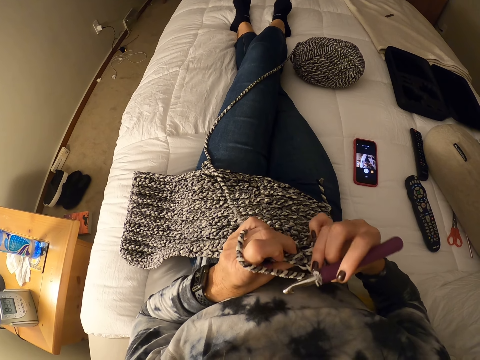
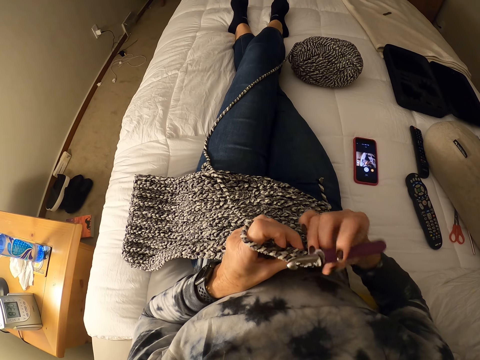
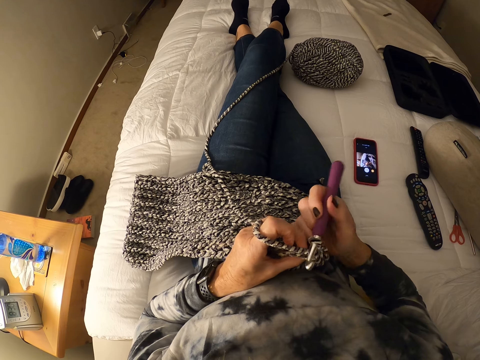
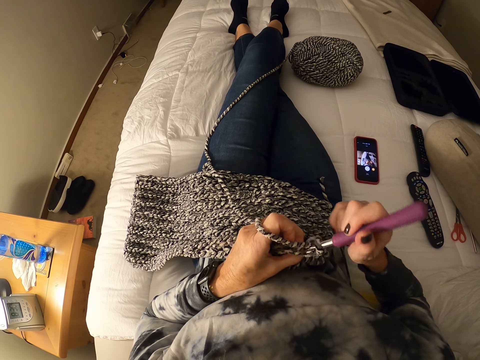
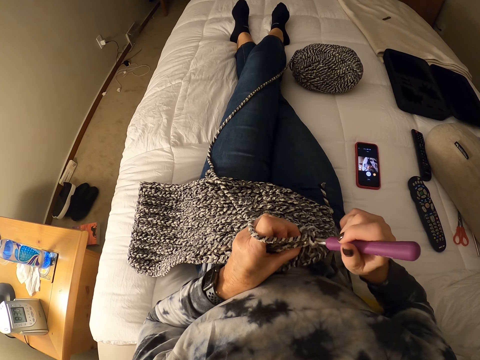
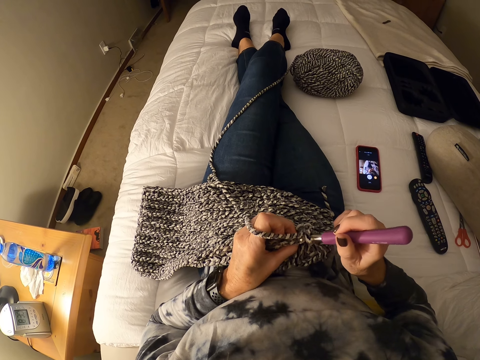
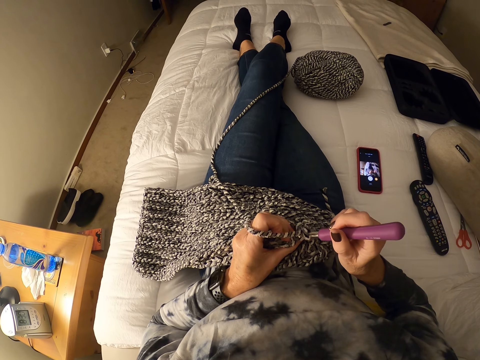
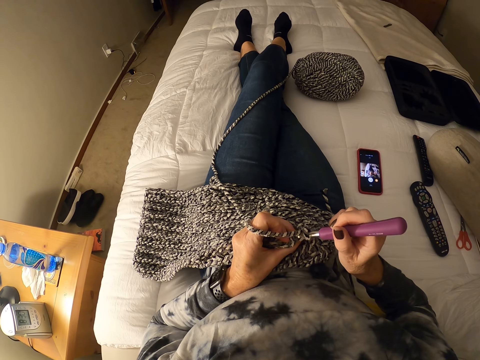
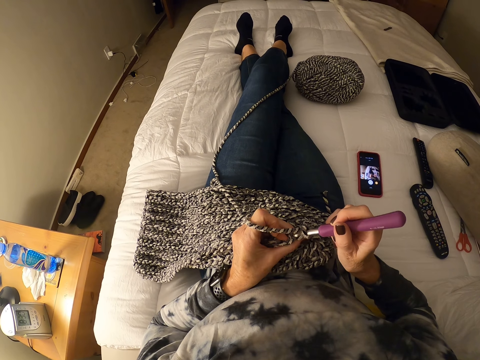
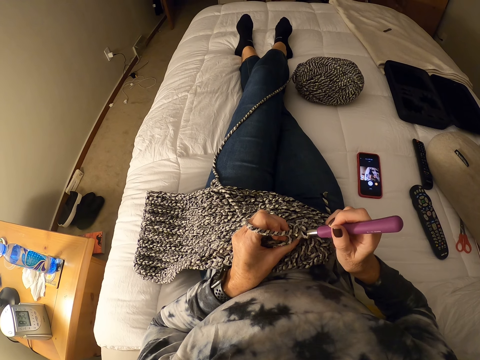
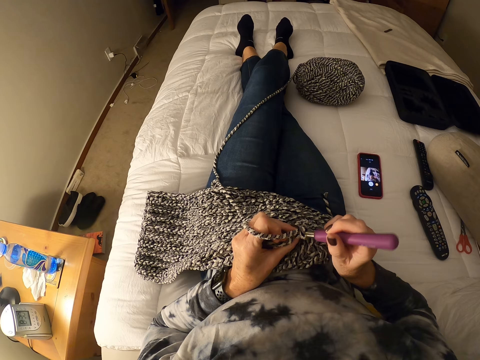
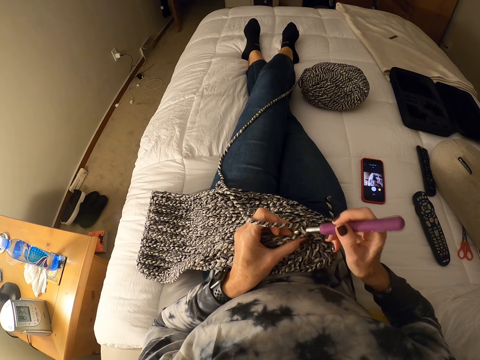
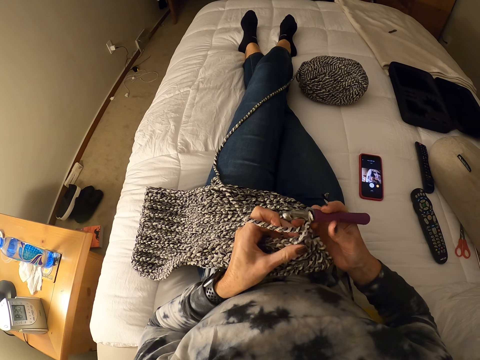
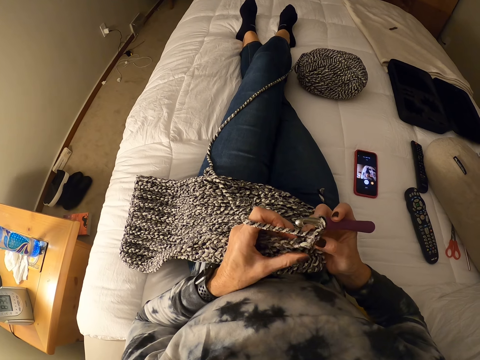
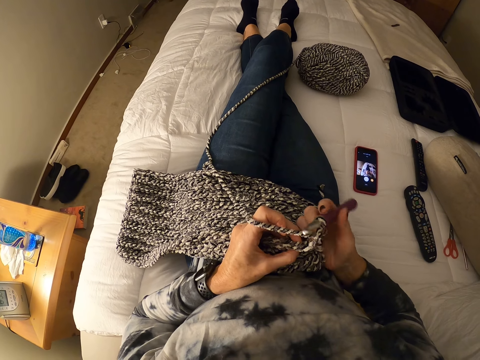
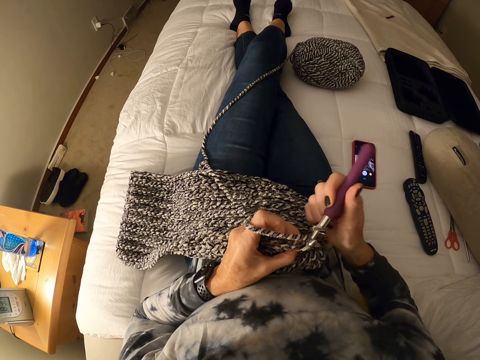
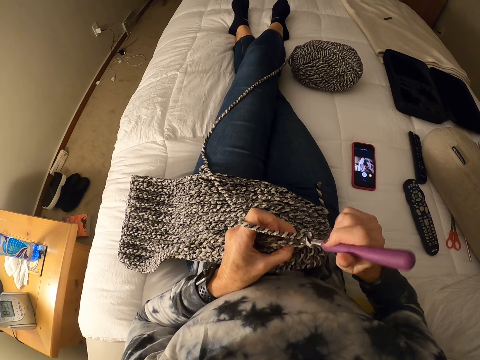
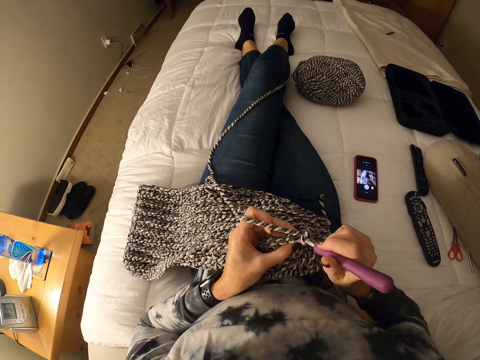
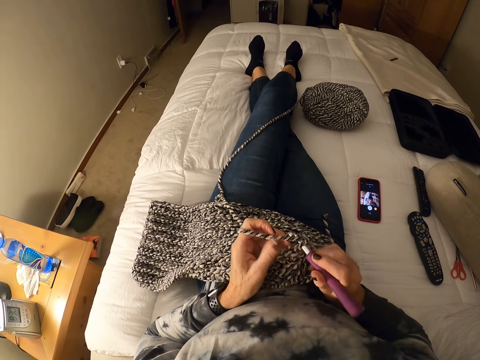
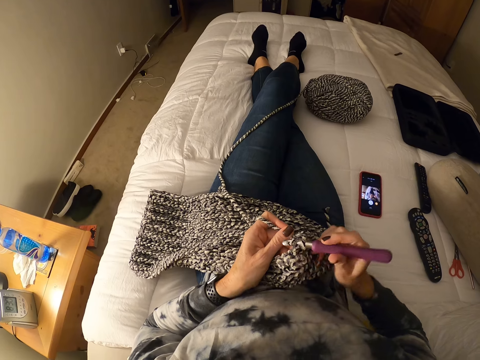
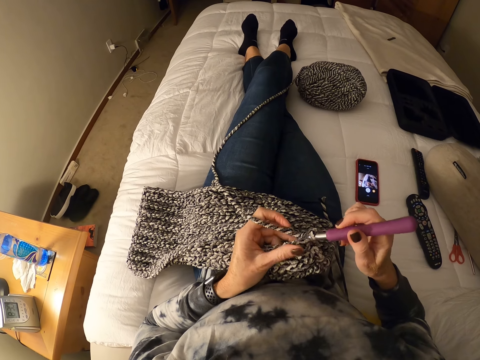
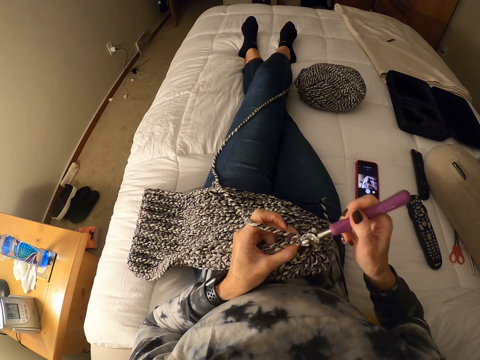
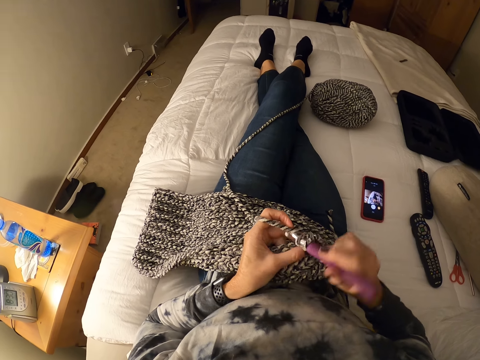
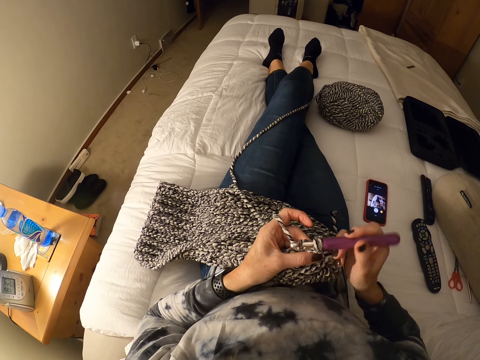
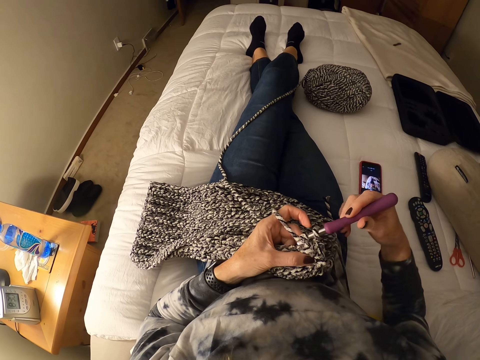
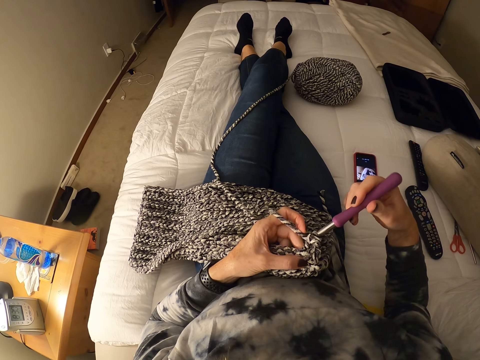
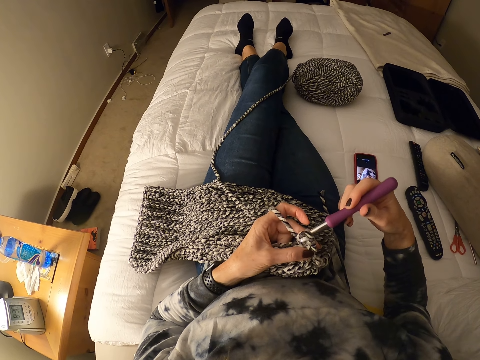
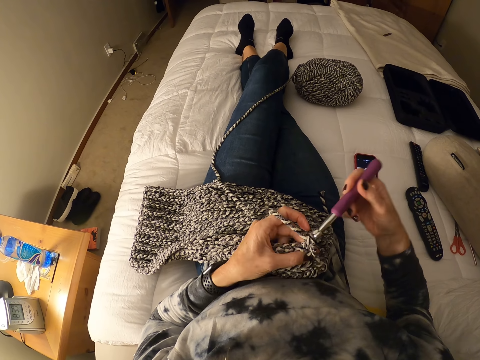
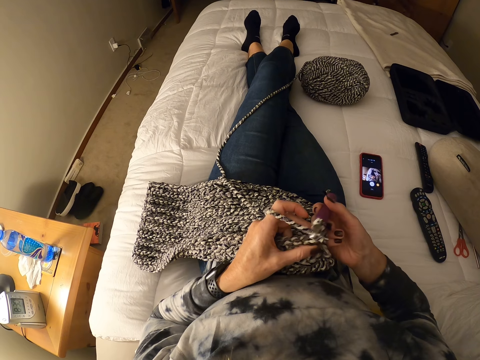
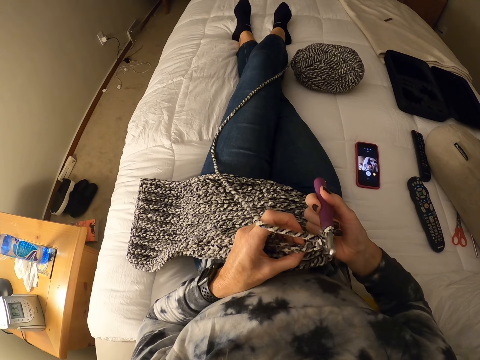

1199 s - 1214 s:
The camera wearer checks the crochet. She crochets with yarn and the crochet hook.

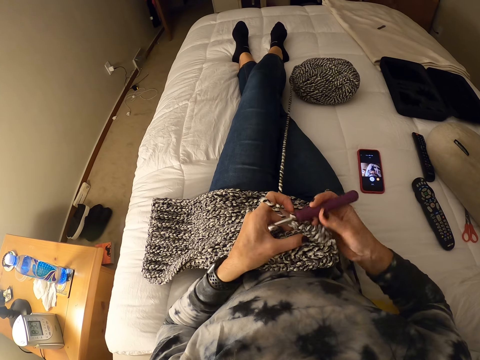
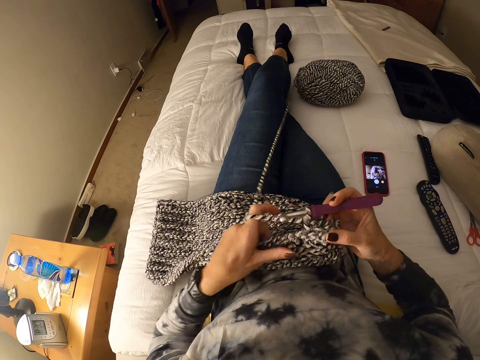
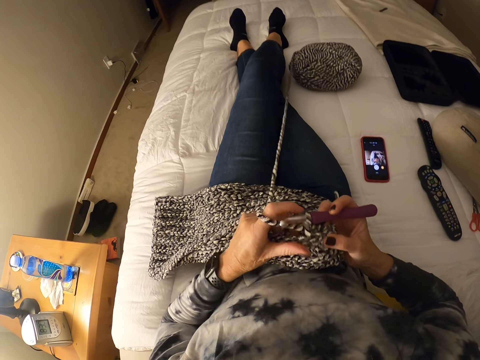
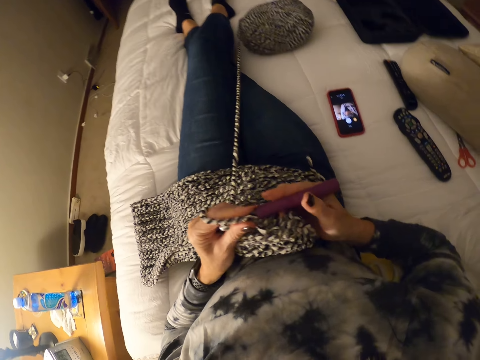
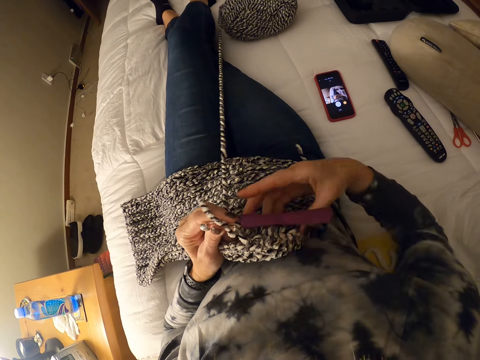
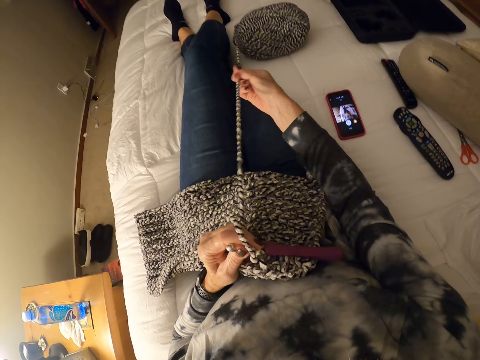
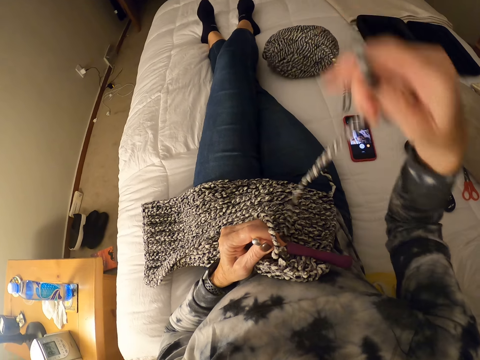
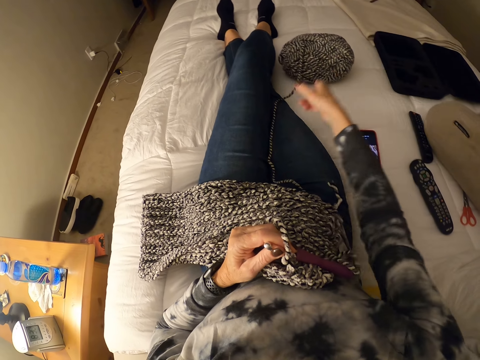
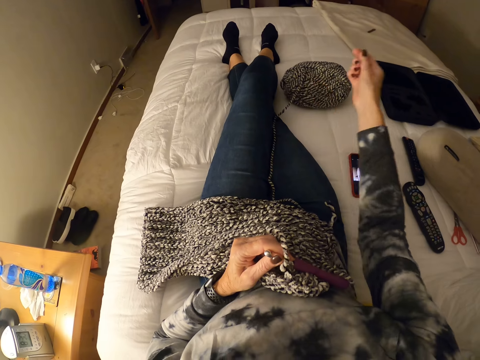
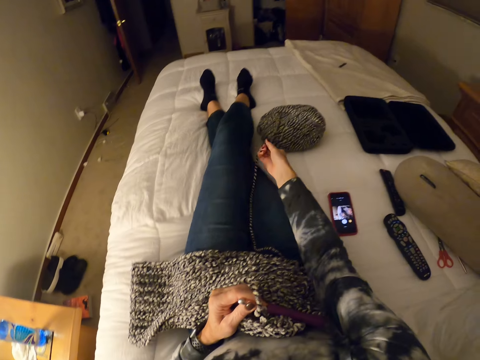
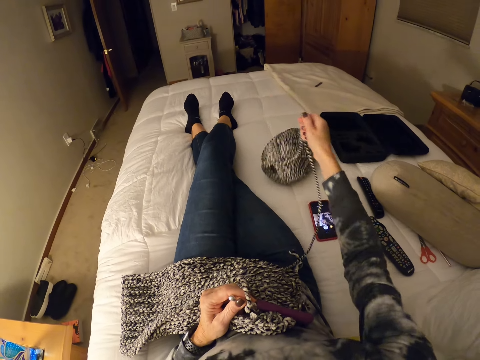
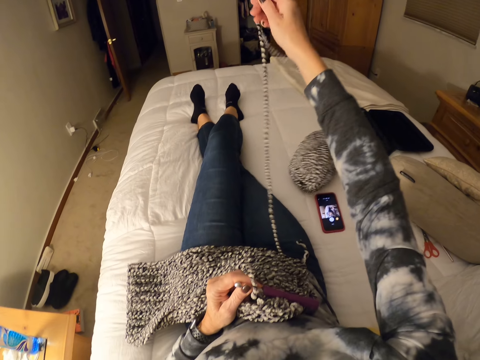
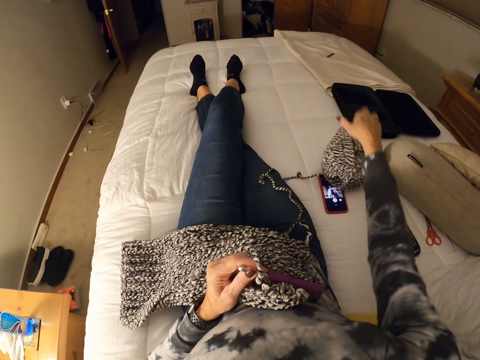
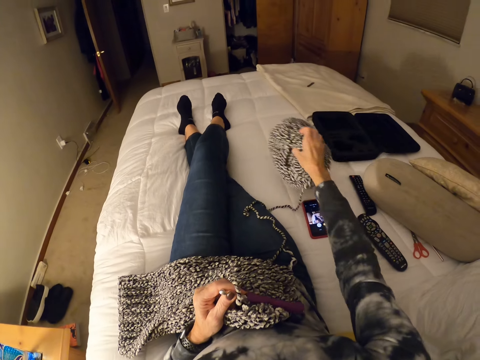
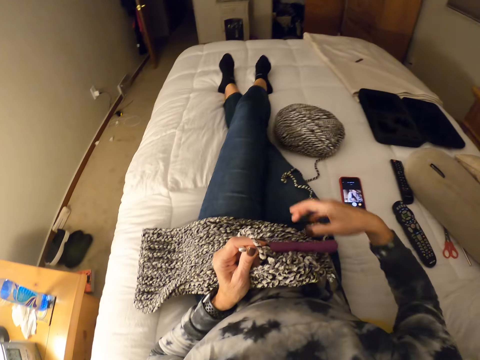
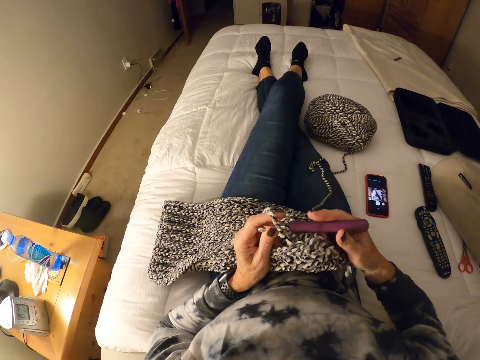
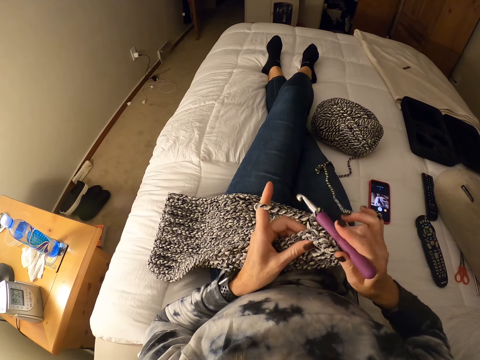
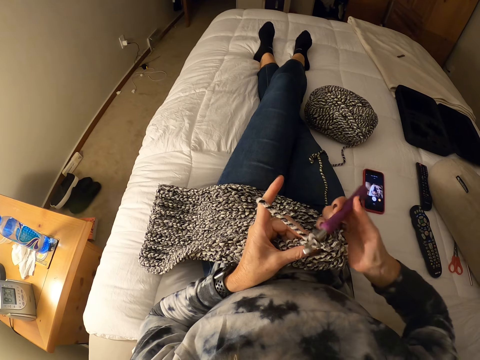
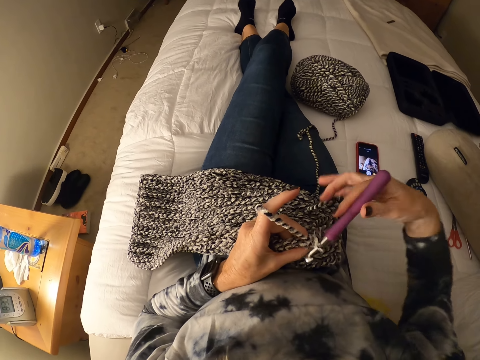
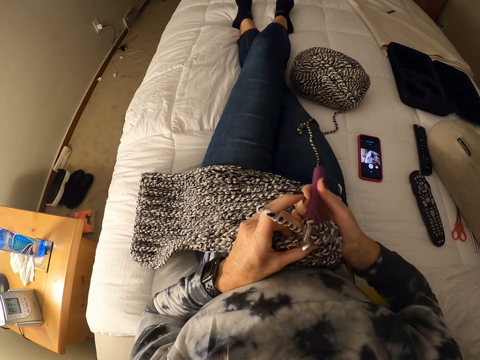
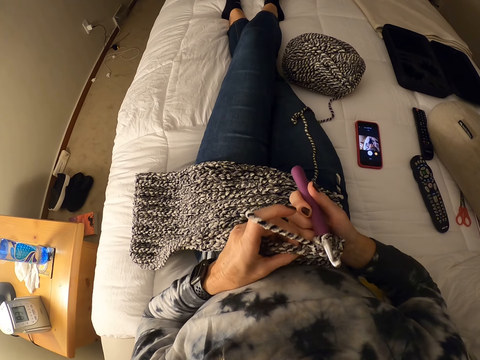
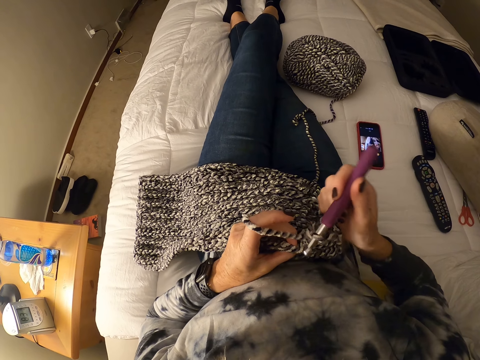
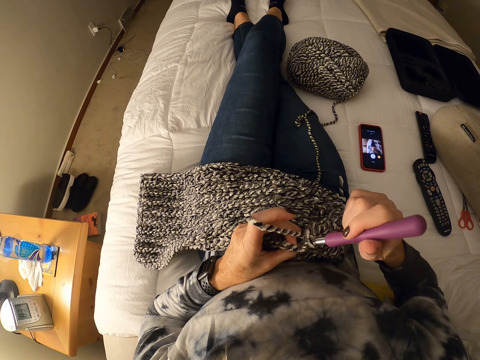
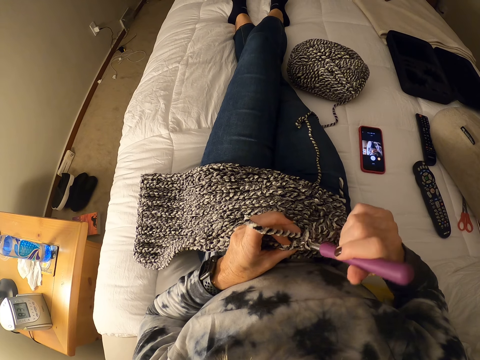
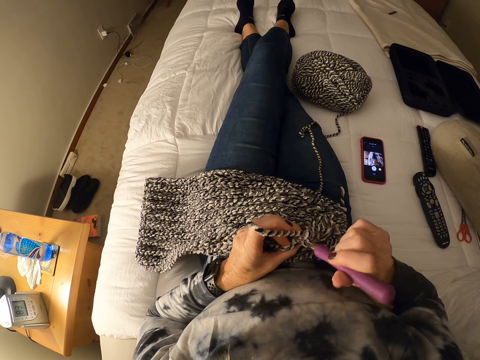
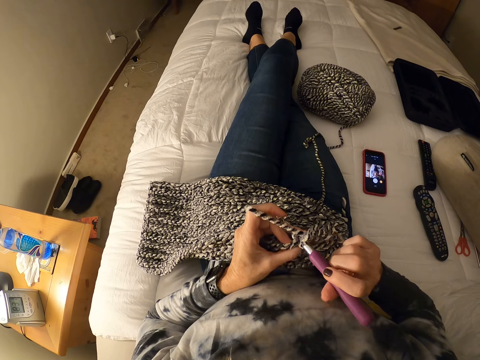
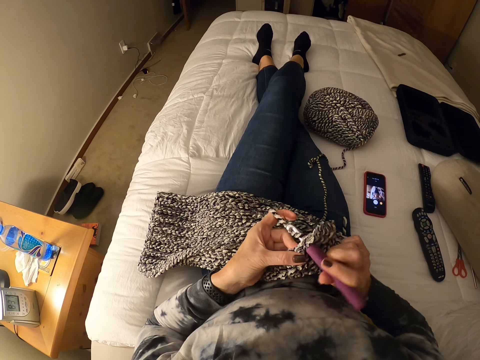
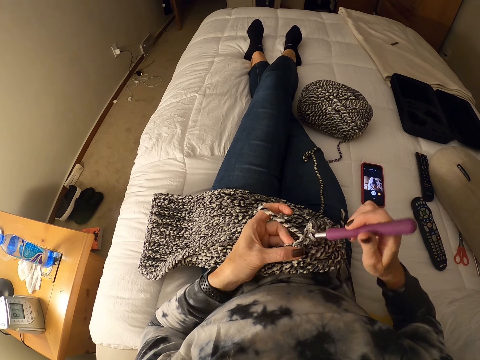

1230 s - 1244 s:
The camera wearer holds the crochet hook with her left hand. She releases yarn from the bundle on the bed with her right hand. She pulls the yarn towards her. She moves the yarn bundle a little bit away on the bed with her right hand. She passes the crochet hook to her right hand. She crochets a mat with the yarn and the crochet hook.
